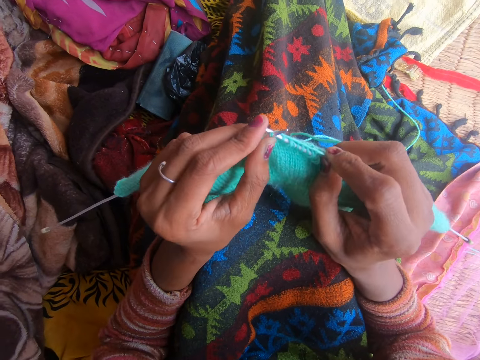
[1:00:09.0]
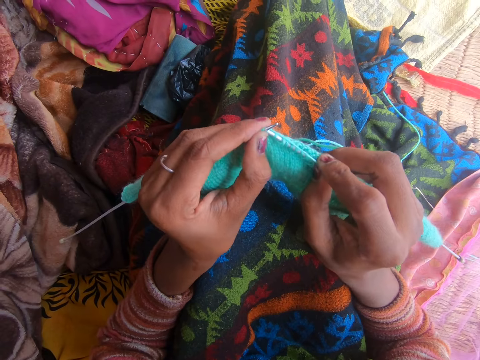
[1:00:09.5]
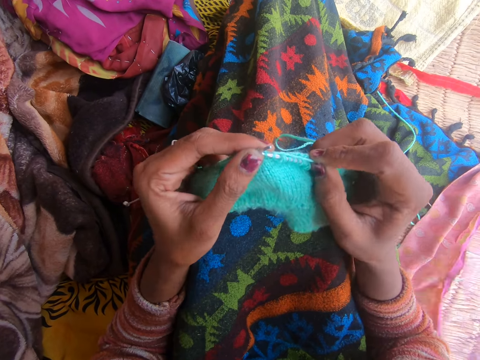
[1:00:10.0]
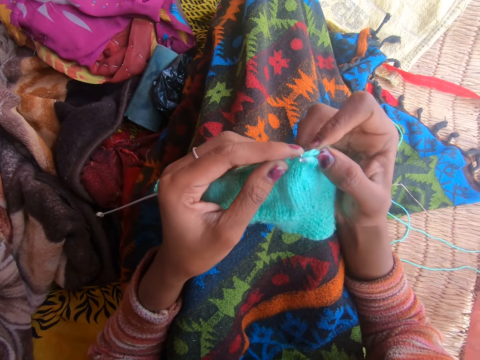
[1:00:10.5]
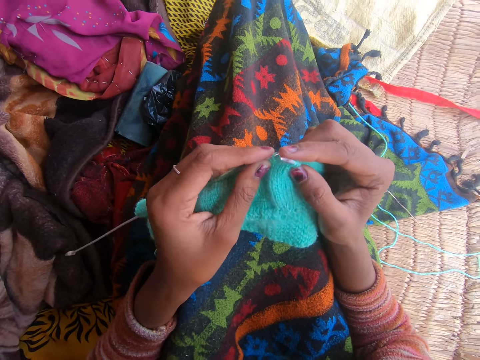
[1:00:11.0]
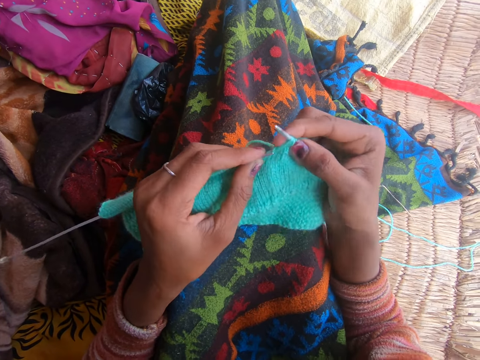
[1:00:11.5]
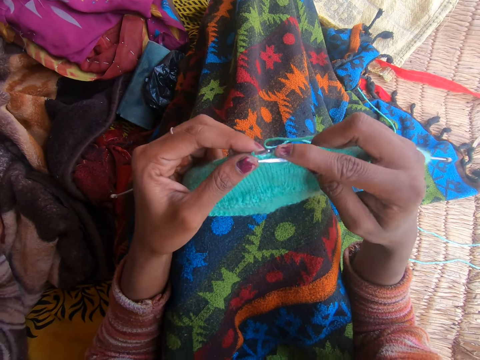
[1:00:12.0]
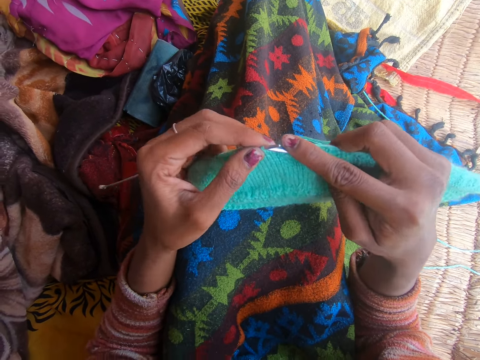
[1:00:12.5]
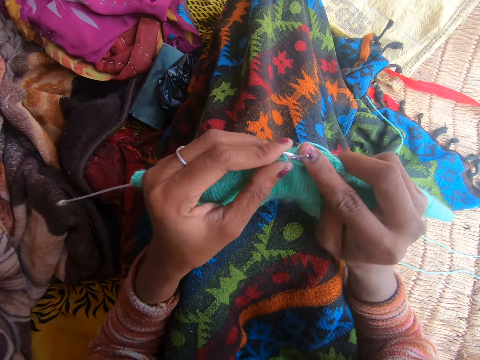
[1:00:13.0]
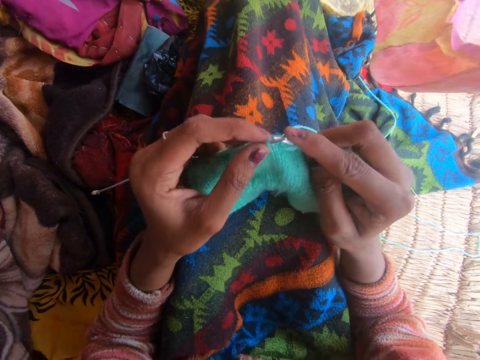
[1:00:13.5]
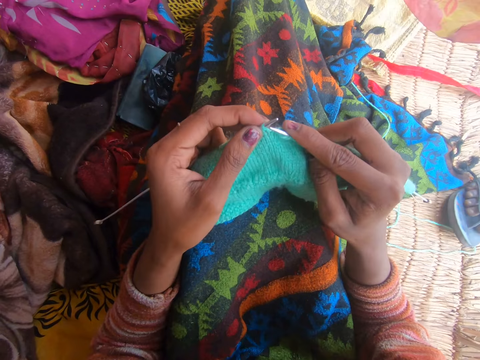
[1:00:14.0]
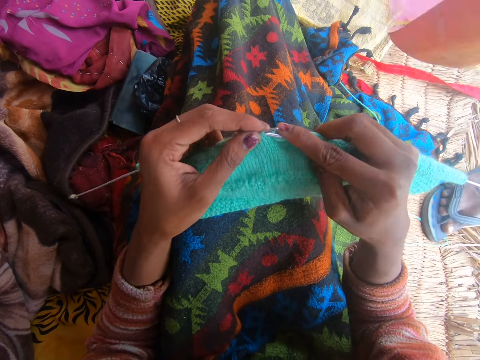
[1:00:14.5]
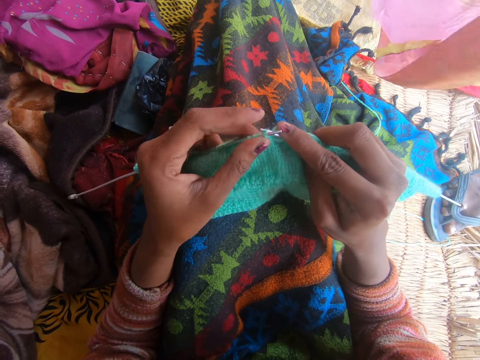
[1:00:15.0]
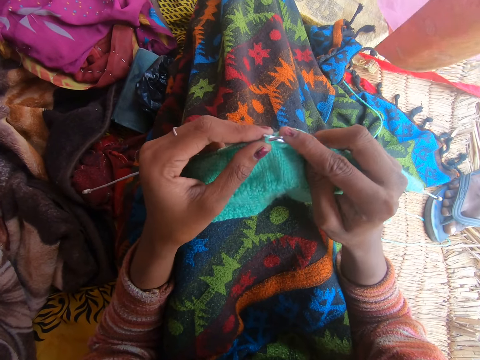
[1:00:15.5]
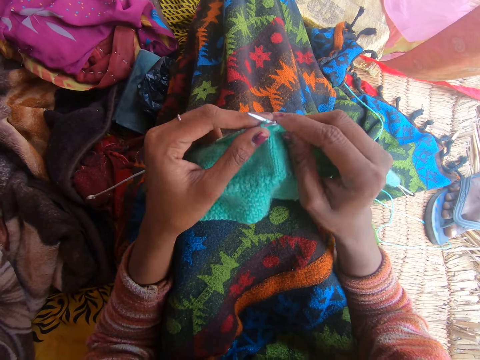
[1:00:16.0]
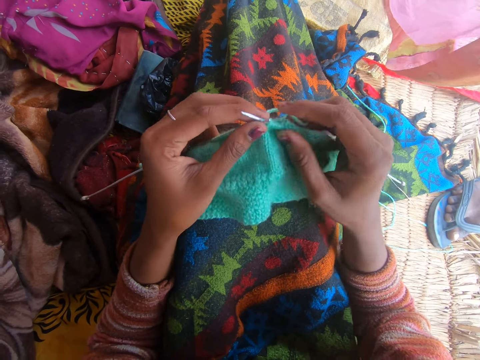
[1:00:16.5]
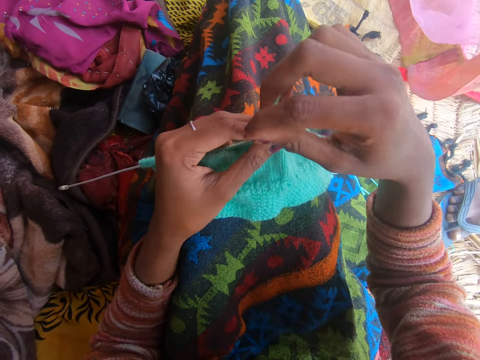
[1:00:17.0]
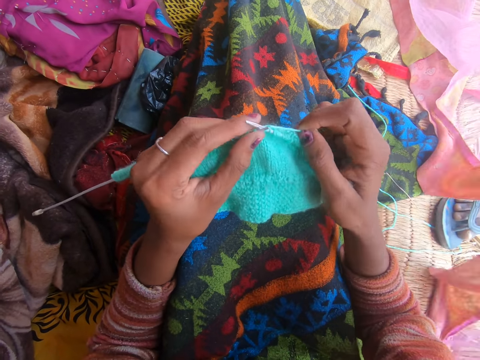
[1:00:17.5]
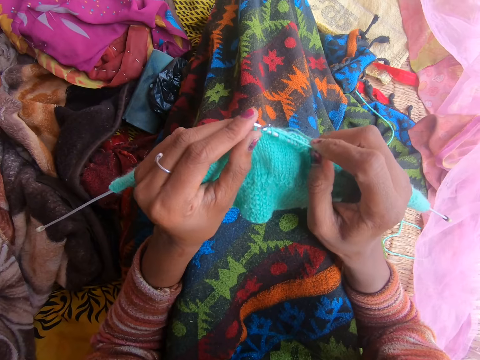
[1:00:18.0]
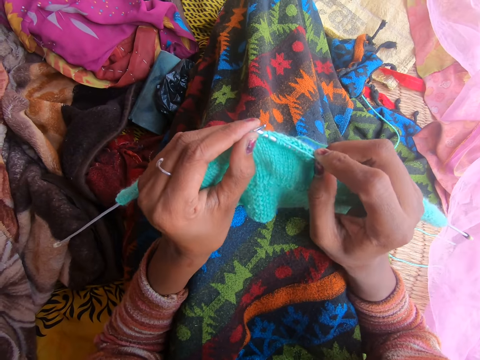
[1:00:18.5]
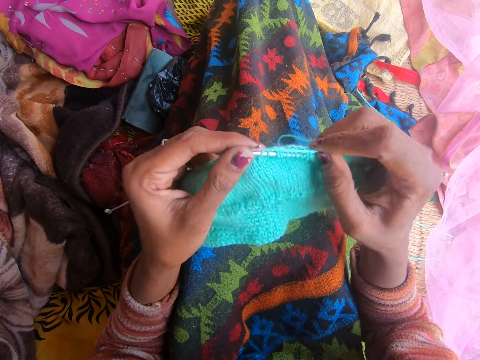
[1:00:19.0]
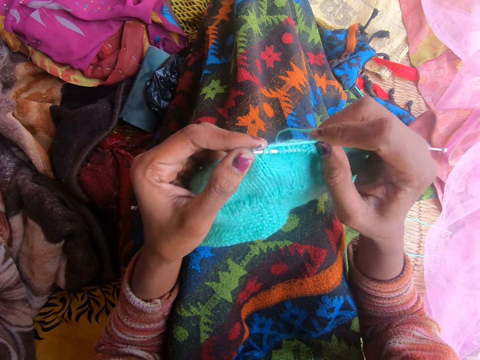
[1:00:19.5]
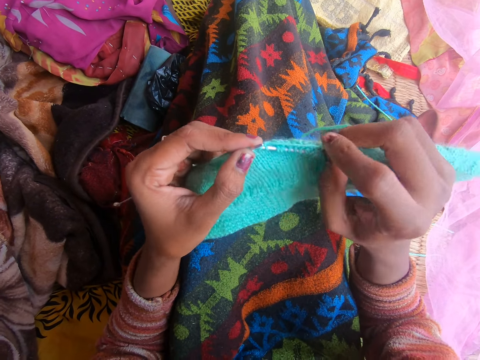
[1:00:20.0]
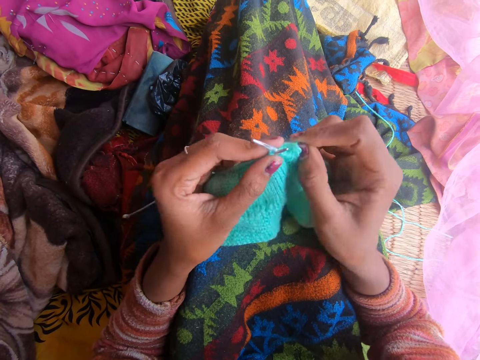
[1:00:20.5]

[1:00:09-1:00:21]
A person converses. The camera wearer converses. The person touches the pink curtain.

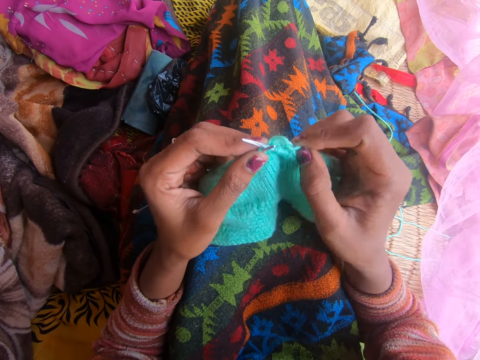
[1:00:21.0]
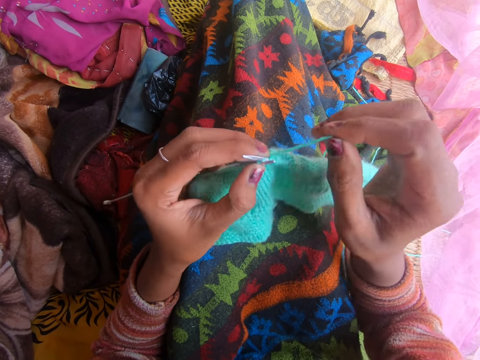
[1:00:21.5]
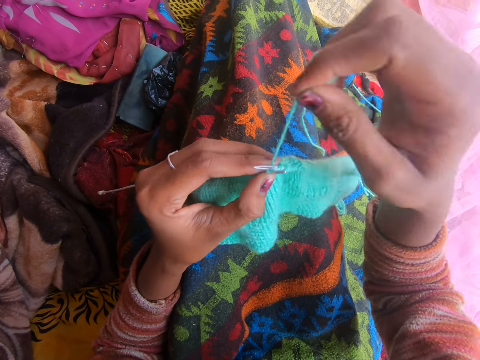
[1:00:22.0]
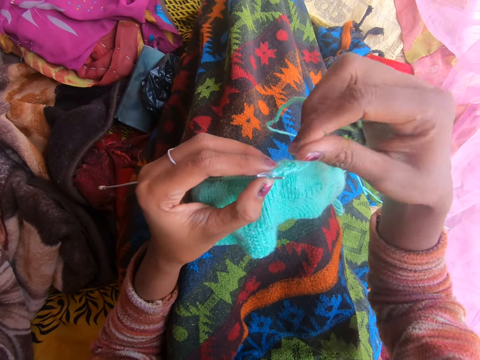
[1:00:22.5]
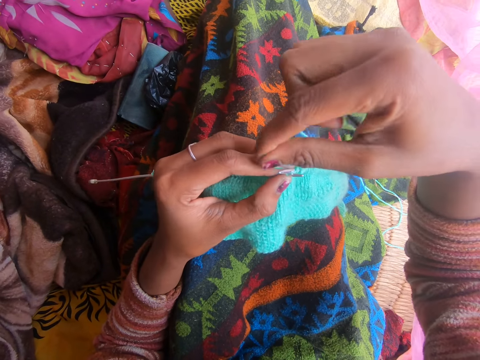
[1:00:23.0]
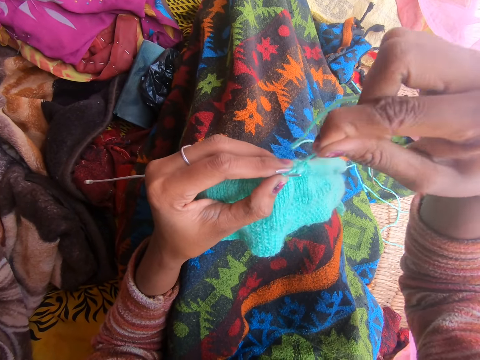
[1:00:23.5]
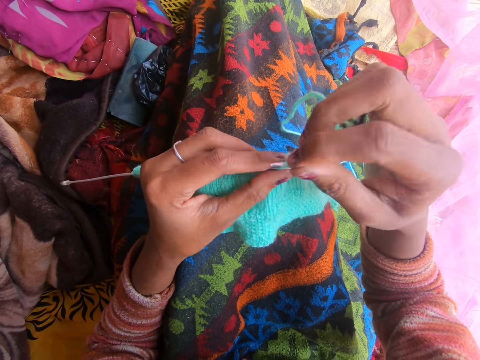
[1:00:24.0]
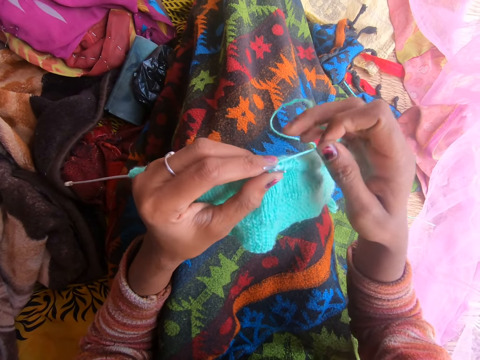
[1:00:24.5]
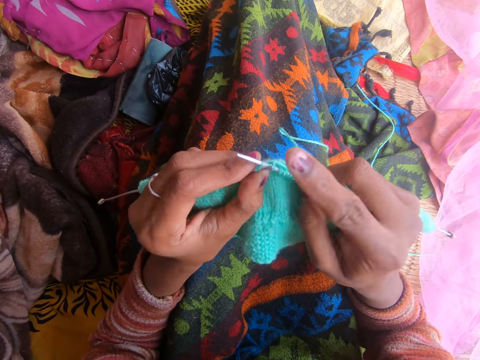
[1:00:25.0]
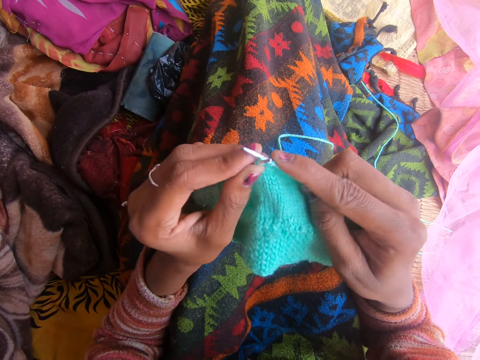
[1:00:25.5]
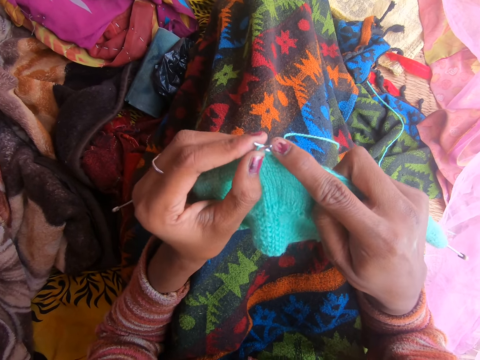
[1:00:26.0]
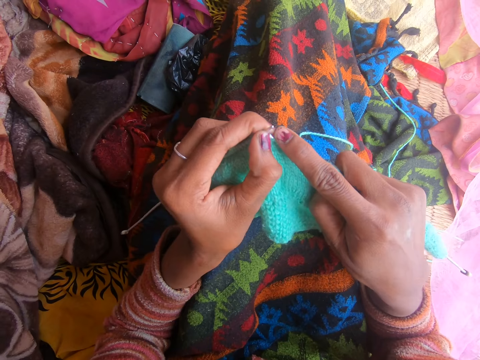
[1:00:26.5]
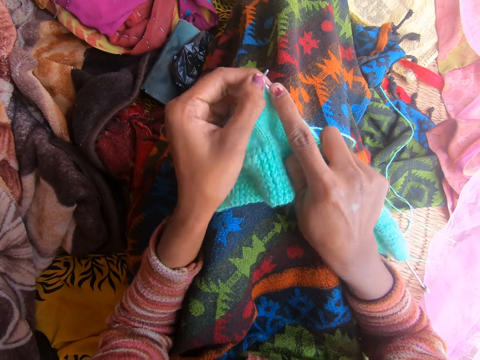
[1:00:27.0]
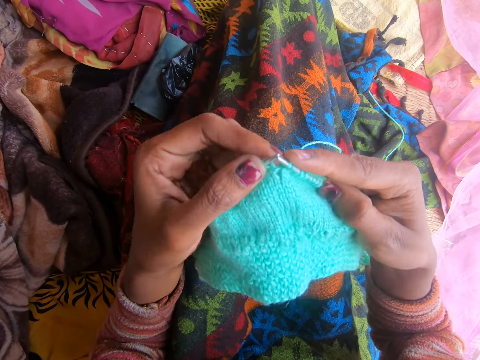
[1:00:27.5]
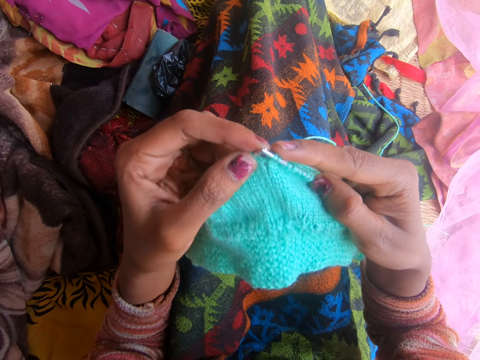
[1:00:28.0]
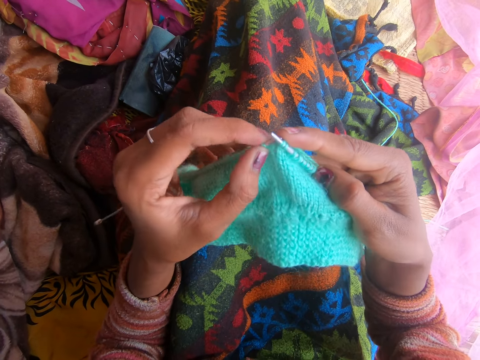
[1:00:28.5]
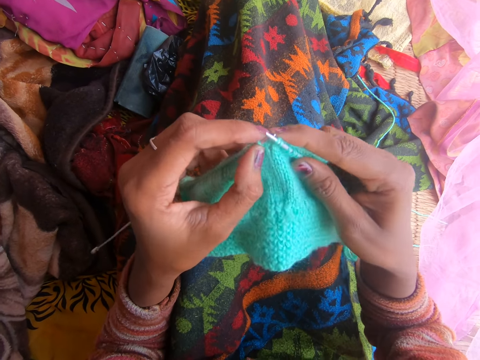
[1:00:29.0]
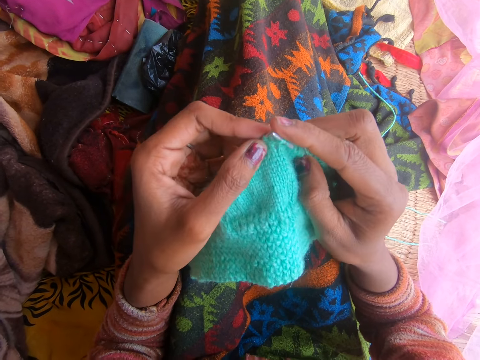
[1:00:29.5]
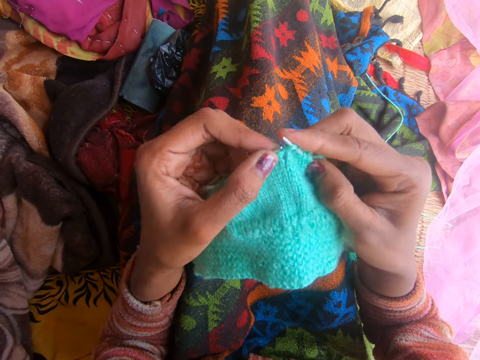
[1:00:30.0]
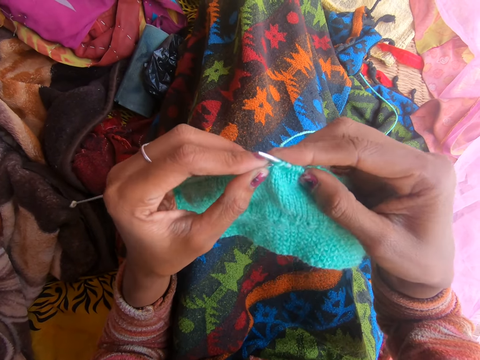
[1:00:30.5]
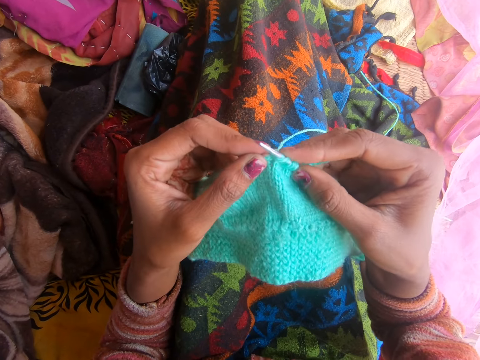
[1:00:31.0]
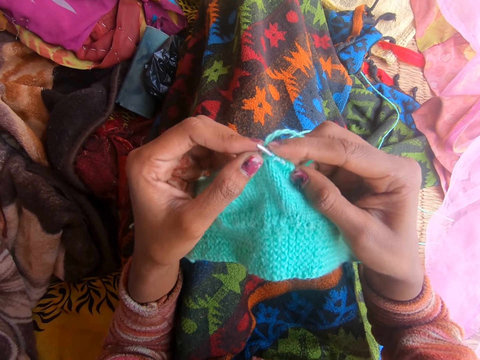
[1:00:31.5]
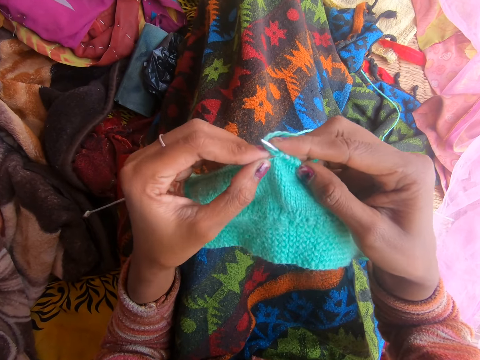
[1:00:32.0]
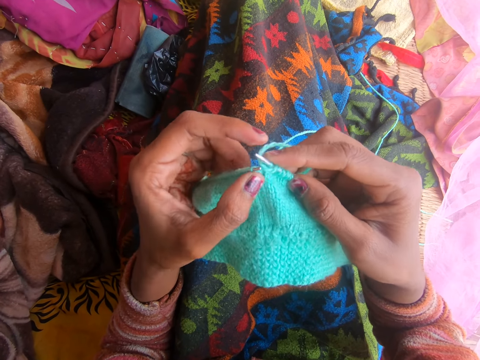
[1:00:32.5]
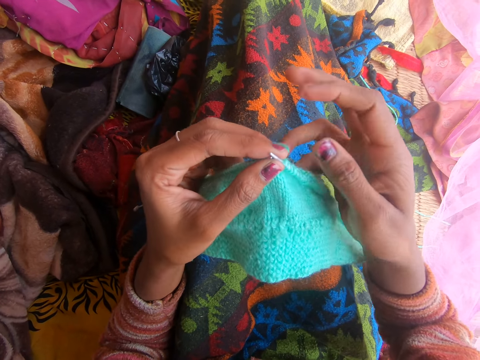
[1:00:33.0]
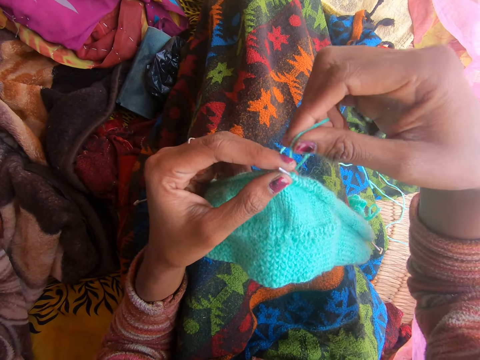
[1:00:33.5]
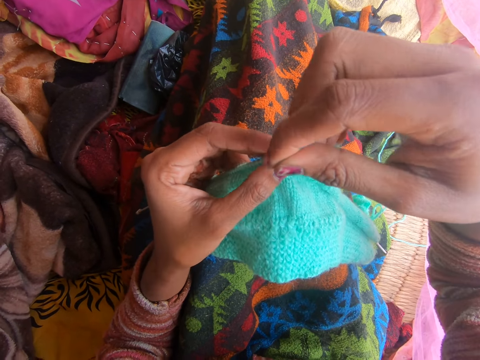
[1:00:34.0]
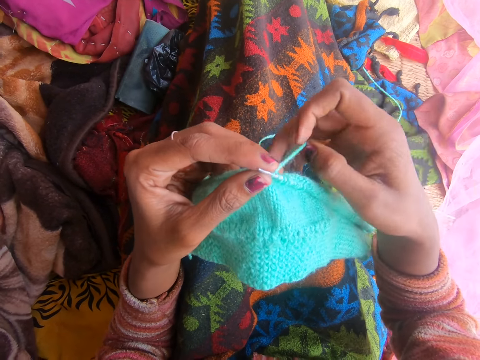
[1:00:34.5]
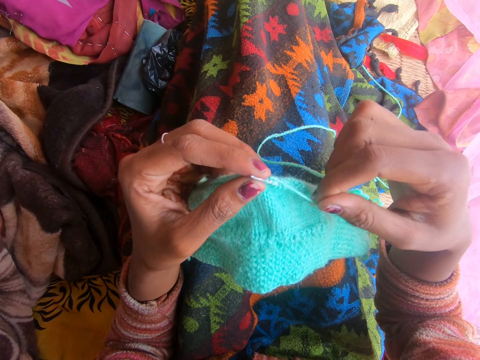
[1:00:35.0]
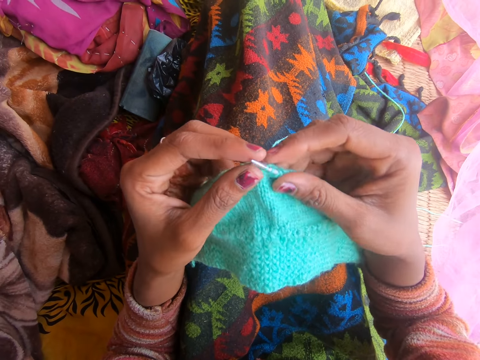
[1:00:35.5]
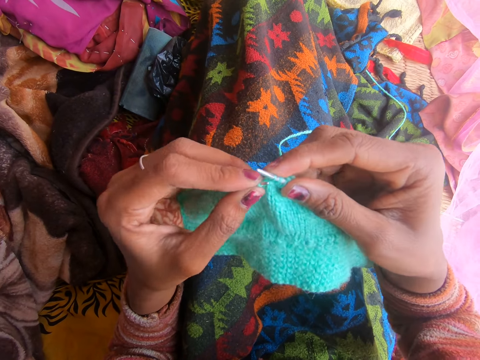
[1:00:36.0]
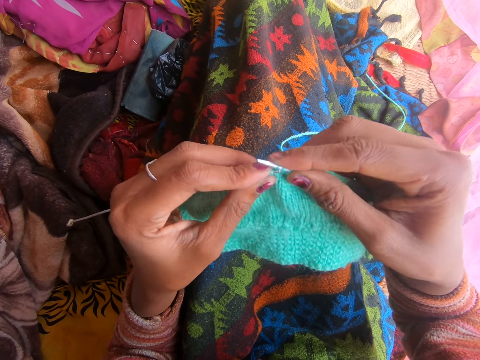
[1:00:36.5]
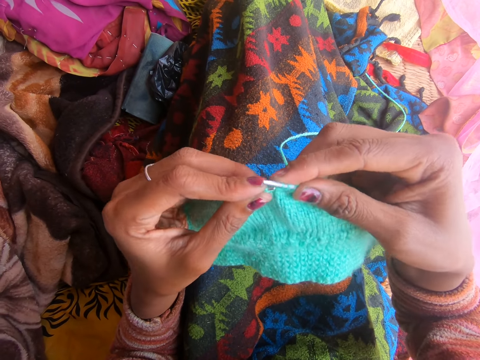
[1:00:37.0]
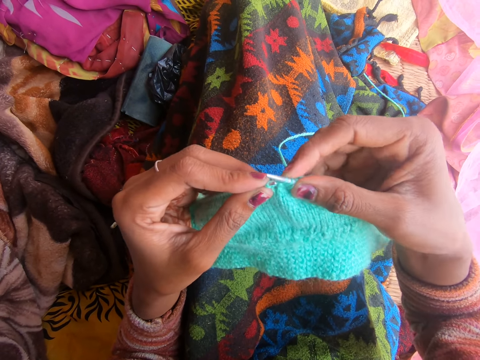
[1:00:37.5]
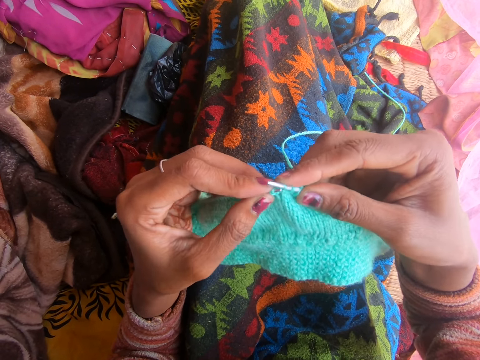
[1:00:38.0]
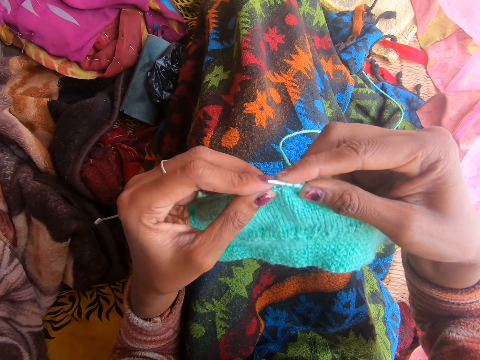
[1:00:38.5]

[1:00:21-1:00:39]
The camera wearer talks to a person.
